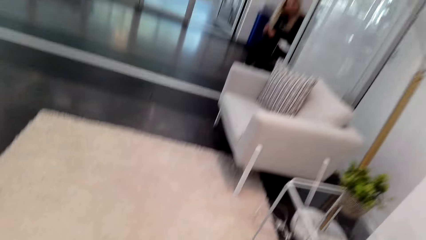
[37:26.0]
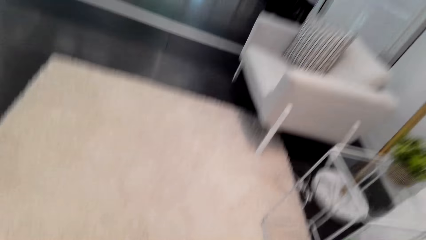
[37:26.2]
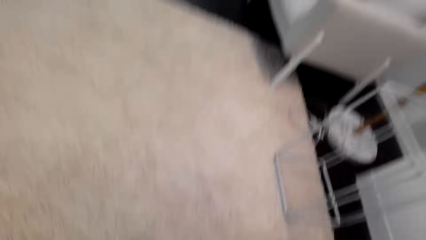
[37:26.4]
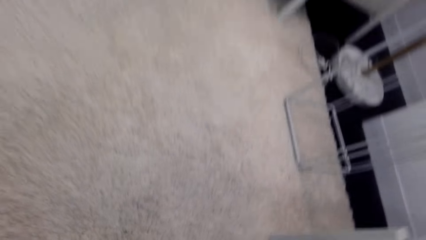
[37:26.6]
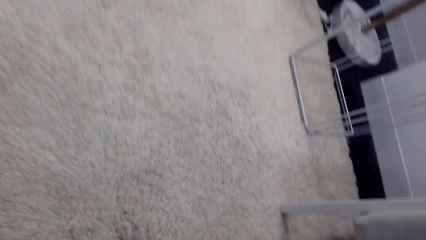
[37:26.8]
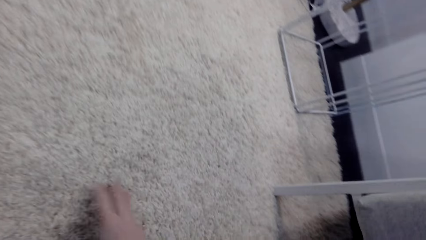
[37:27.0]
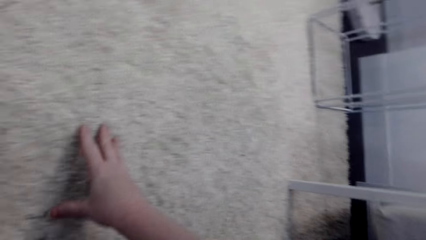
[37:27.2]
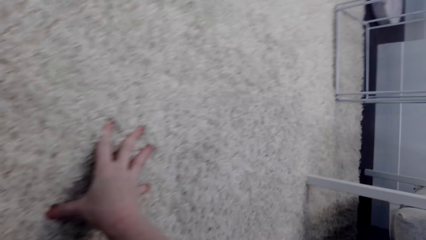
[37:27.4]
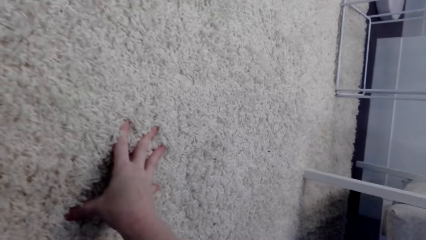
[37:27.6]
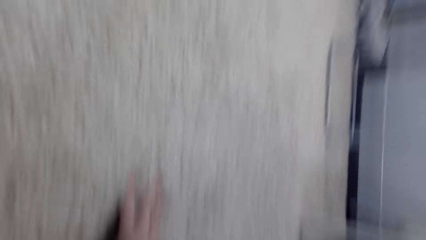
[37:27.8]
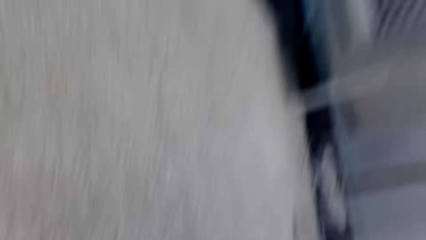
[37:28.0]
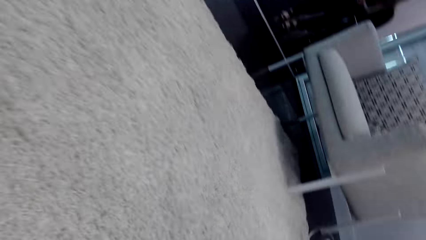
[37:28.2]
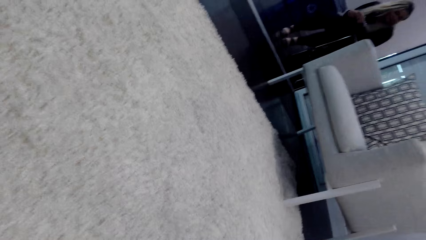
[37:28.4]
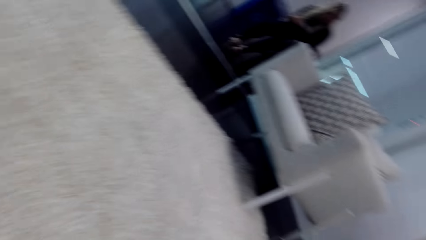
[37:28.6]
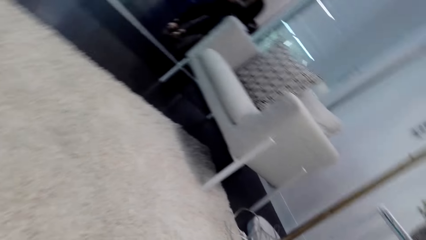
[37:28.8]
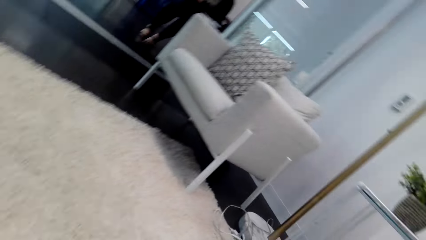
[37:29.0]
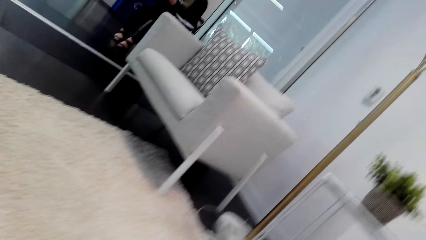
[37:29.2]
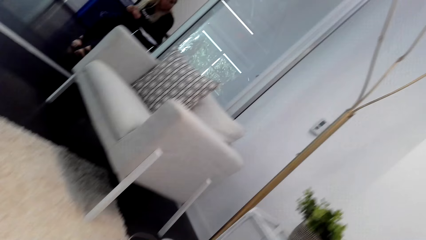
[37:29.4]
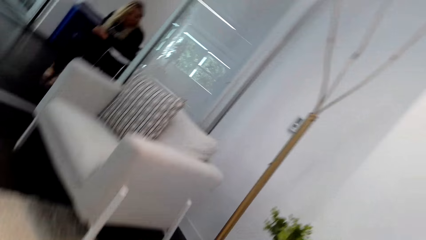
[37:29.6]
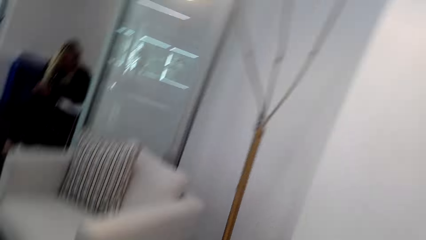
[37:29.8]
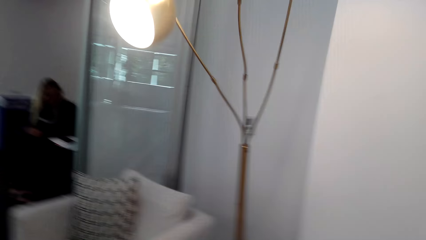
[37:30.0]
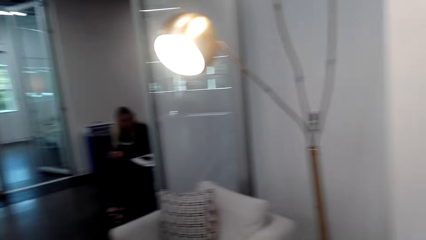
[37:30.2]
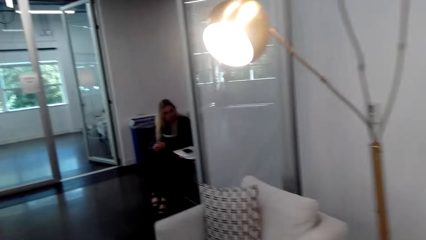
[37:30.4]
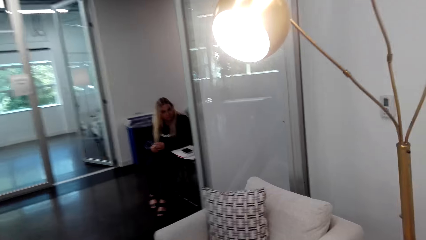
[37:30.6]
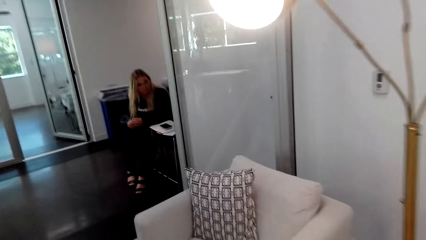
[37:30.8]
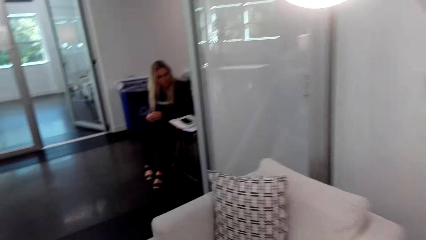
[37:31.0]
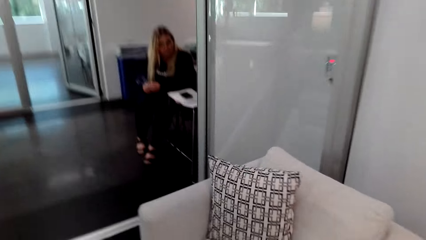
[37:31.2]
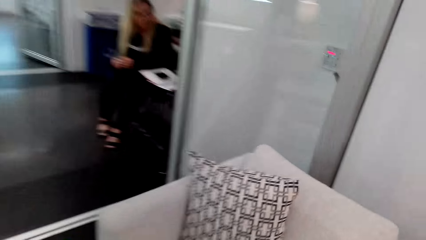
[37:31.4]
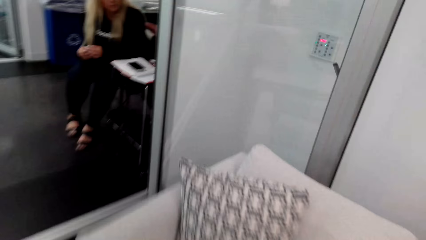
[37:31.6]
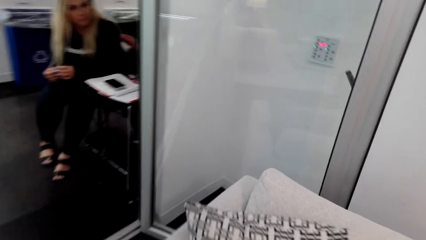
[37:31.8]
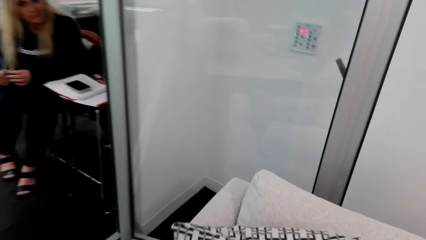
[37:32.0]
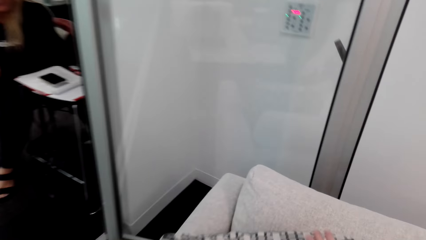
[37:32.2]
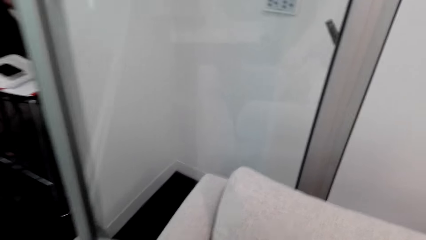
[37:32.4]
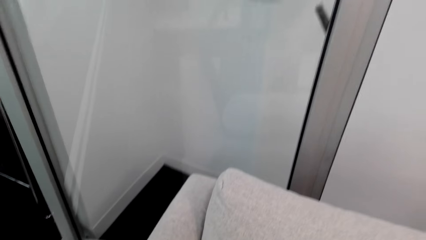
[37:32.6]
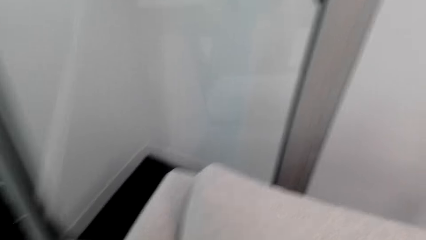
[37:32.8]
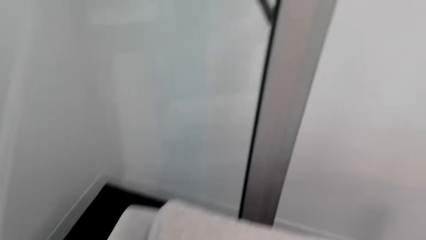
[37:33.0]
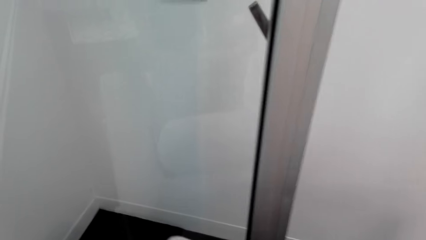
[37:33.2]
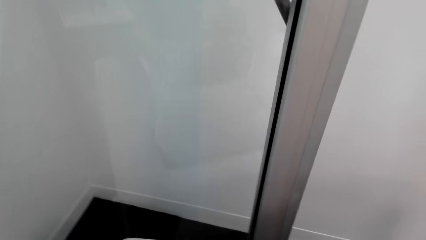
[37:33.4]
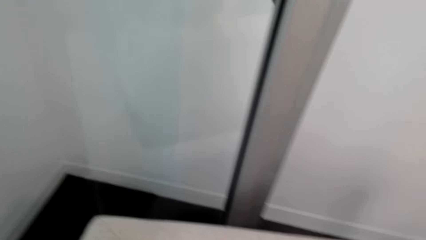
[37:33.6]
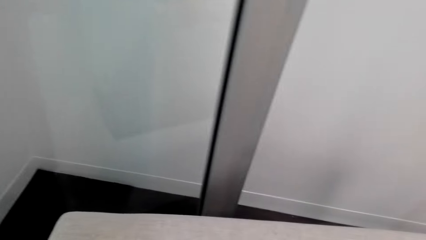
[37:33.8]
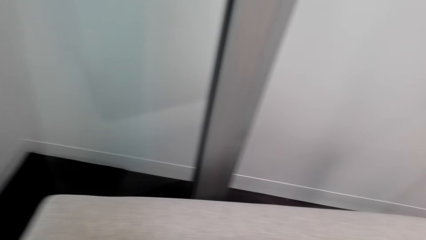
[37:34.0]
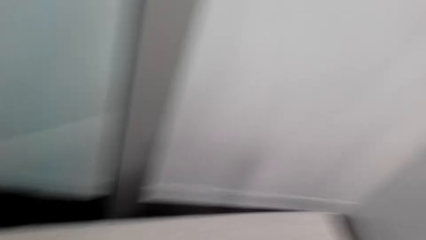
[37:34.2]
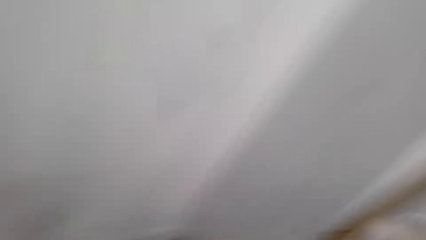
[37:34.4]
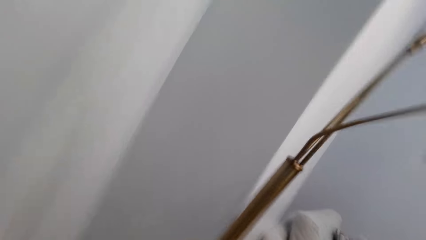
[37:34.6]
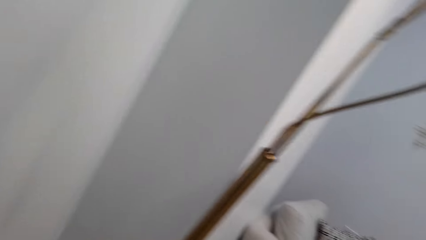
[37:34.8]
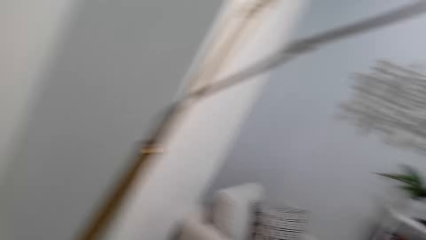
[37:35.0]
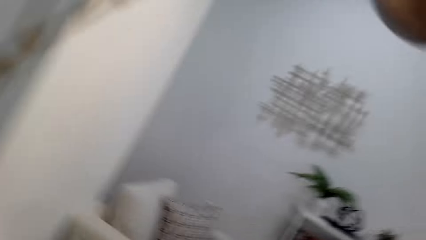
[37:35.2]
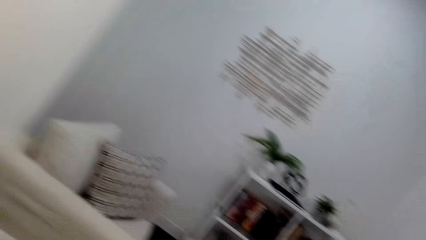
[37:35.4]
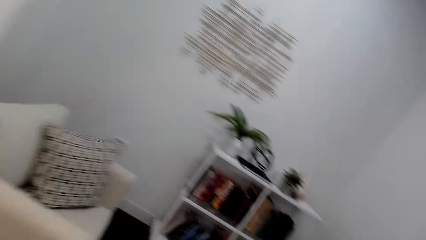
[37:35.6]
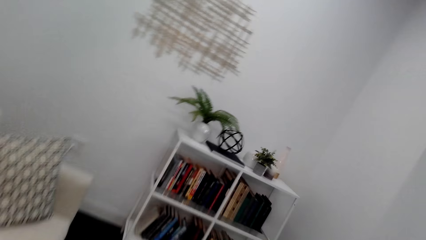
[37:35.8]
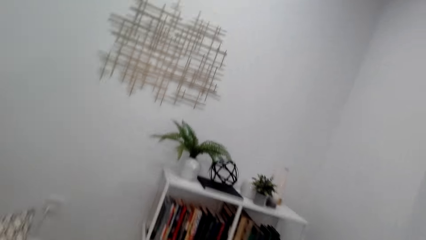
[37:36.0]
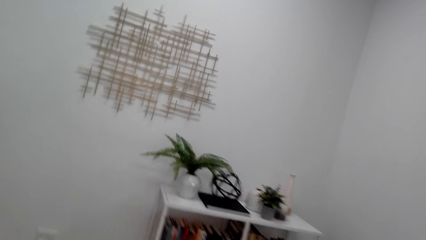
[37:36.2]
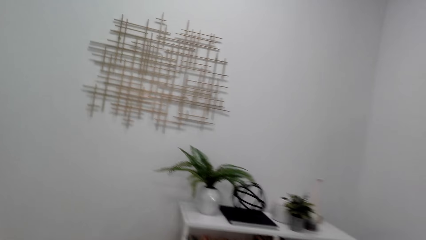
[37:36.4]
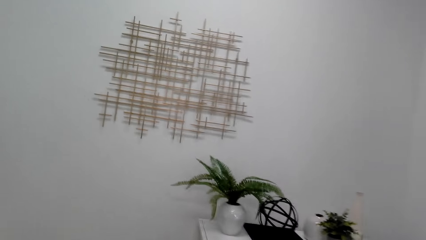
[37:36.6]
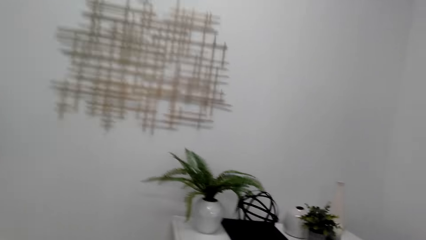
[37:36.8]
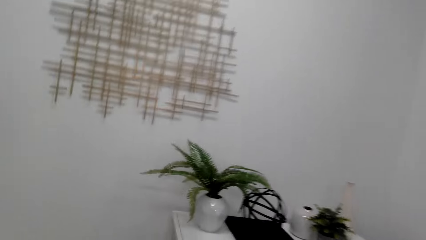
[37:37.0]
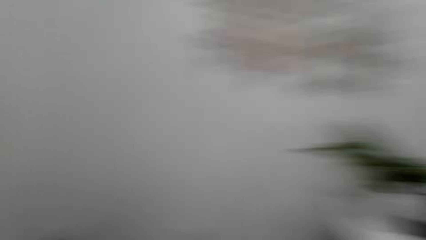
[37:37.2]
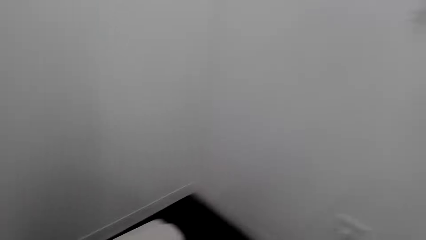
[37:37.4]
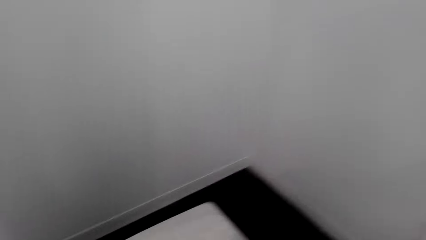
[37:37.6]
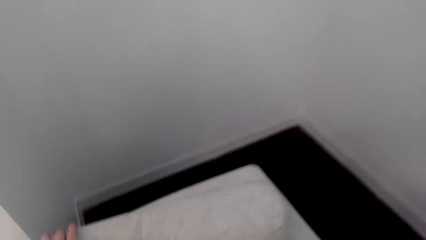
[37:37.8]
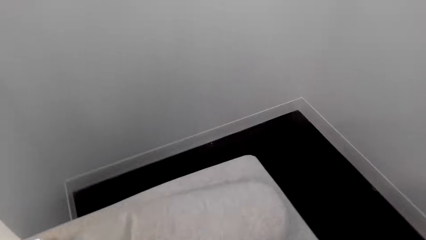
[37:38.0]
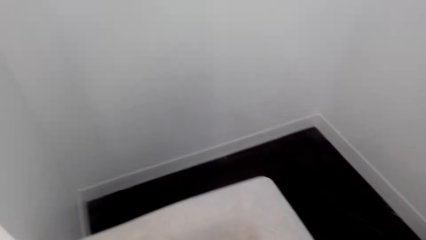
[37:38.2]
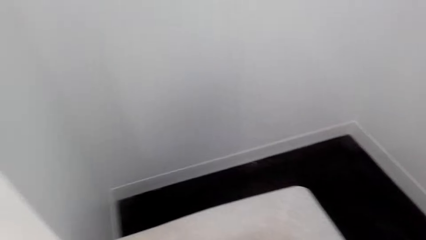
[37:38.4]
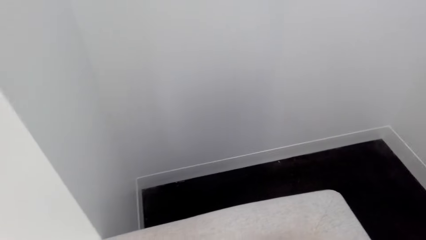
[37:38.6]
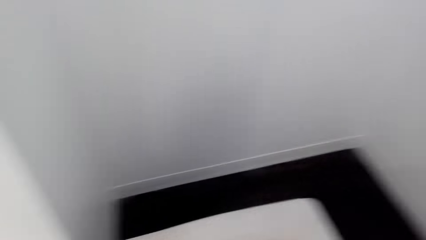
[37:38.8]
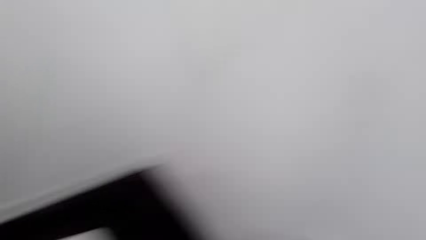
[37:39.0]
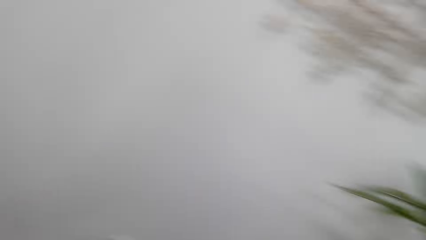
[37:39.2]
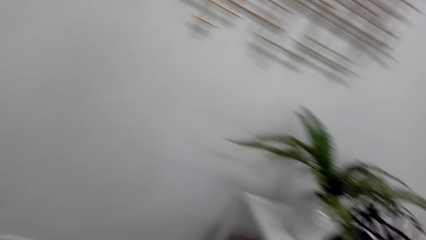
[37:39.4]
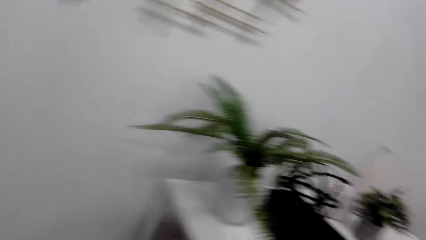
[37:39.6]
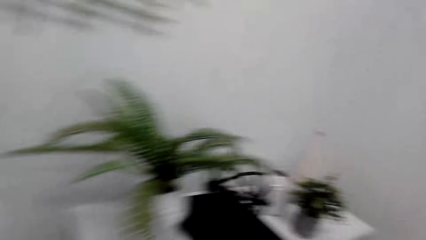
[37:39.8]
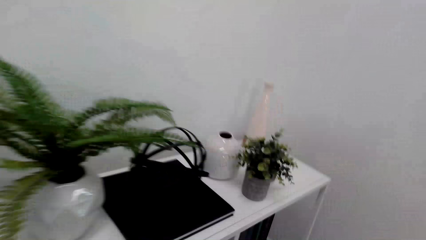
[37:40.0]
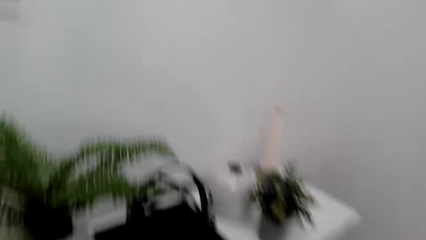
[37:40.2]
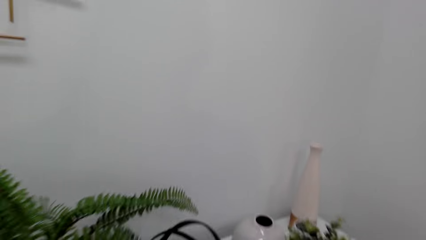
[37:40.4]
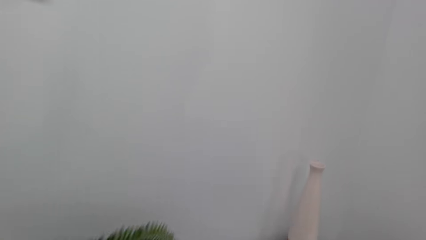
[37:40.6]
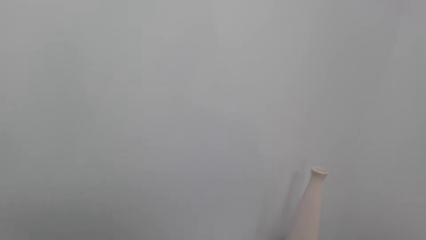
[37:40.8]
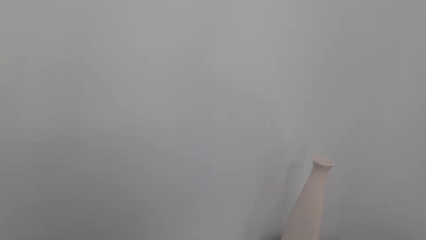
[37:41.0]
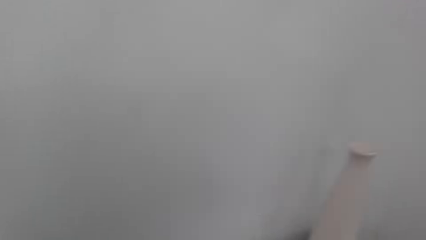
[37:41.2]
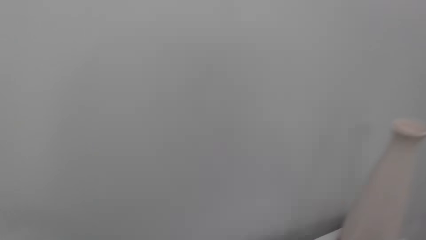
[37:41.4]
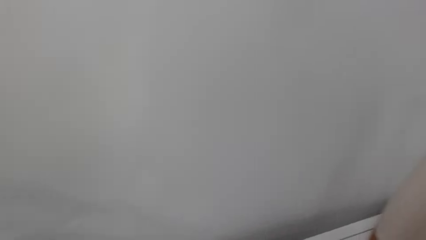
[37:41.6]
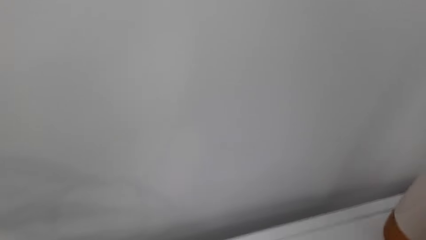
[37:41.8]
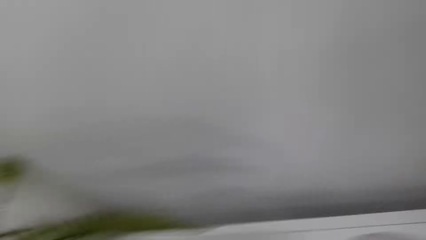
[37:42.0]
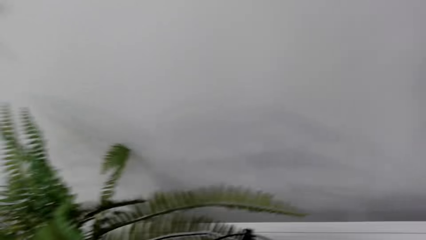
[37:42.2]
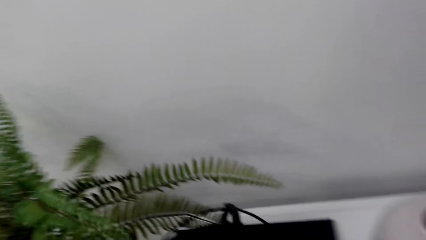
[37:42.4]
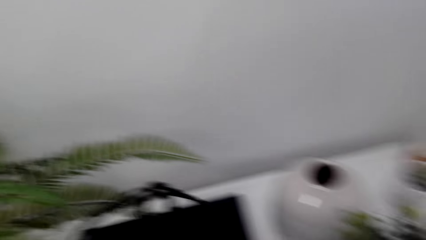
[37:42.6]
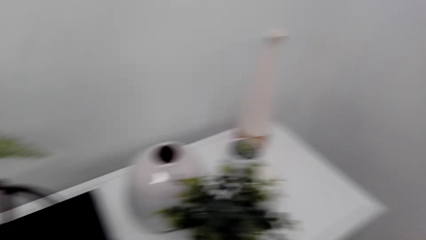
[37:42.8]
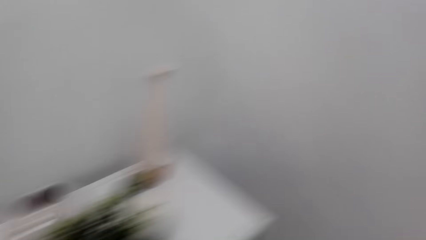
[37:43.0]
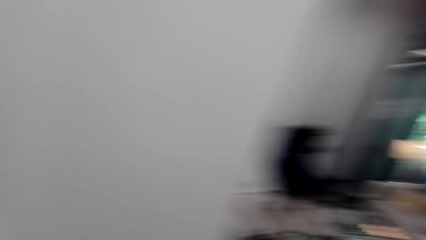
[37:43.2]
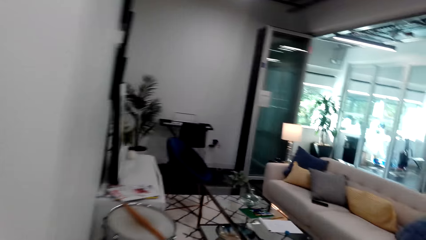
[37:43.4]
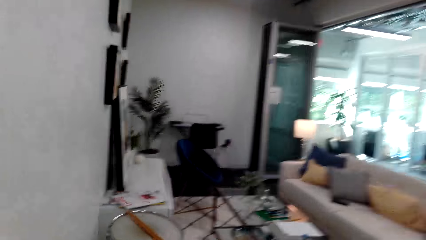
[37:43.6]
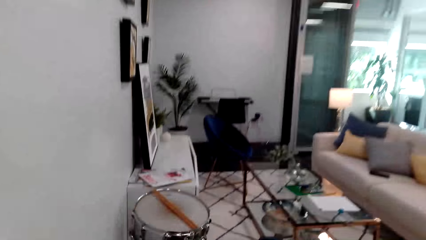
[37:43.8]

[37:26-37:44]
The camera wearer touches the mat. They hold the carpet. They look around the house. They walk in the house. They move the pillow. They look around.
